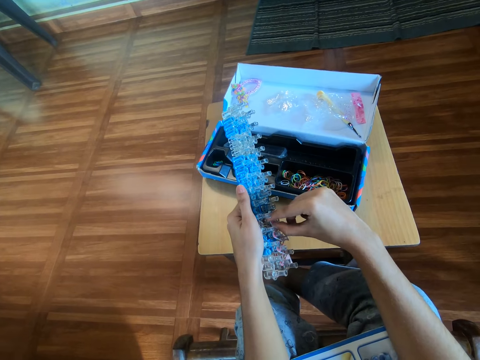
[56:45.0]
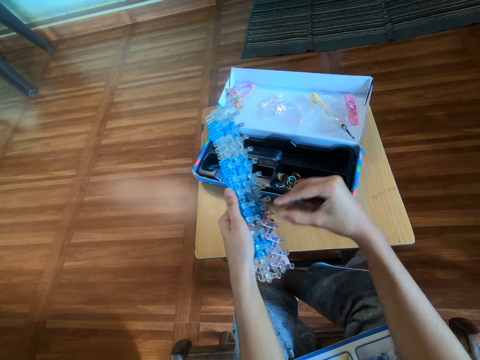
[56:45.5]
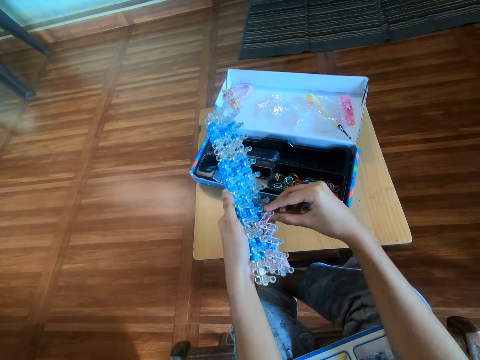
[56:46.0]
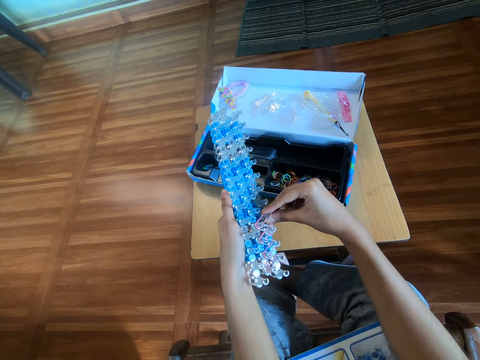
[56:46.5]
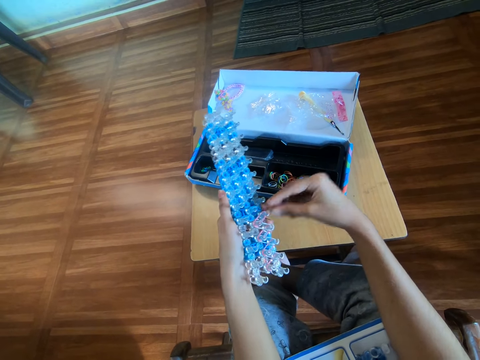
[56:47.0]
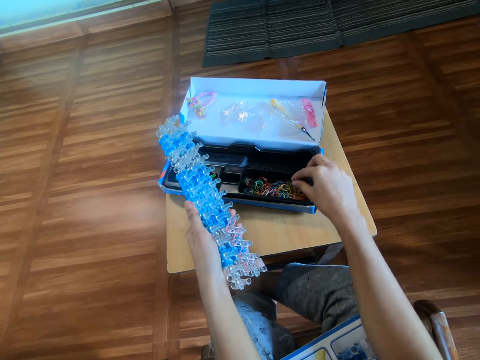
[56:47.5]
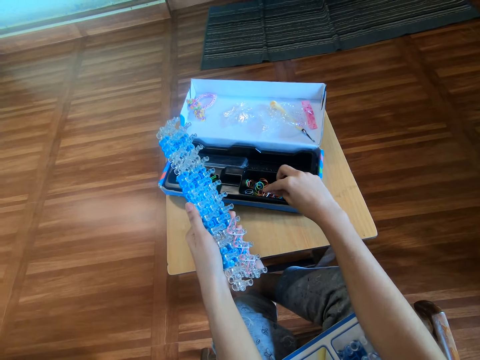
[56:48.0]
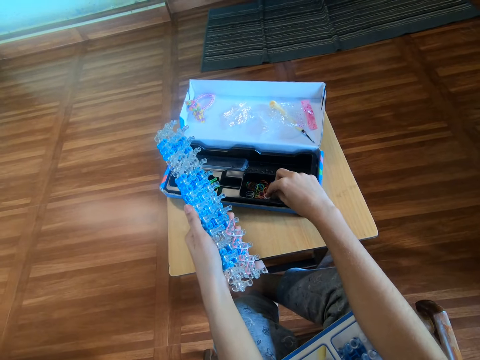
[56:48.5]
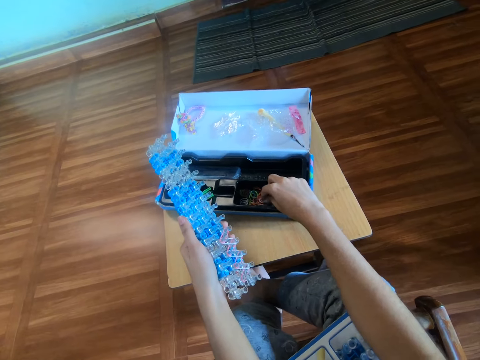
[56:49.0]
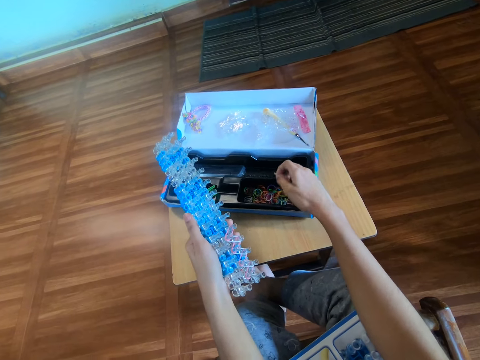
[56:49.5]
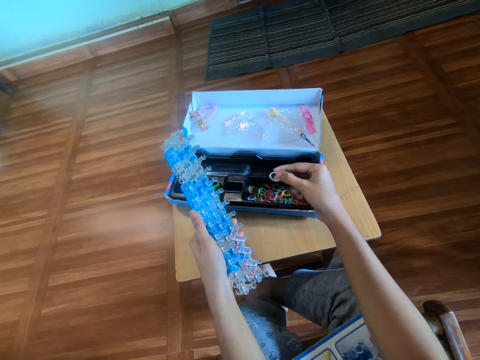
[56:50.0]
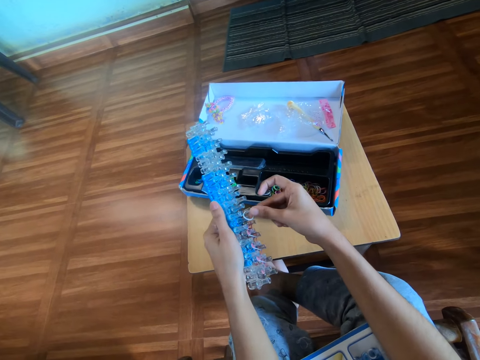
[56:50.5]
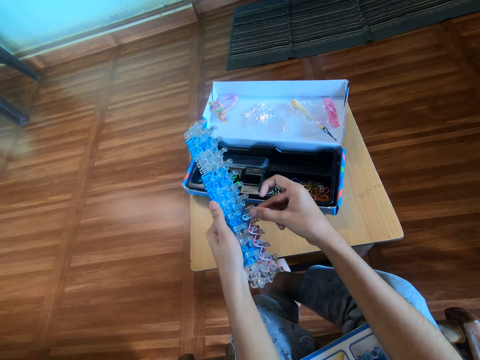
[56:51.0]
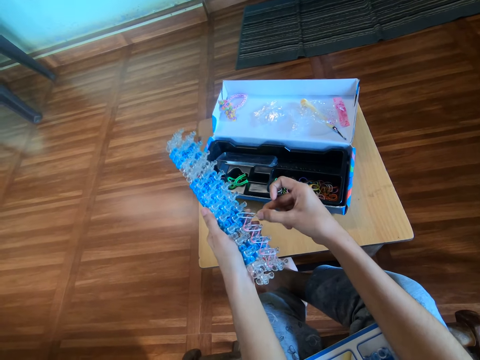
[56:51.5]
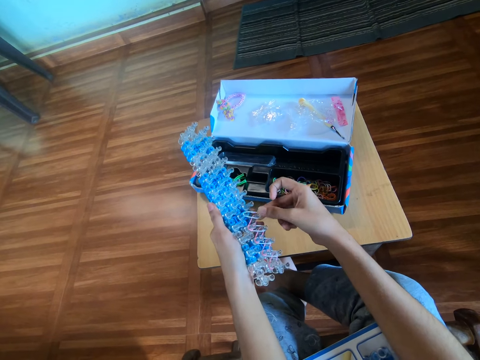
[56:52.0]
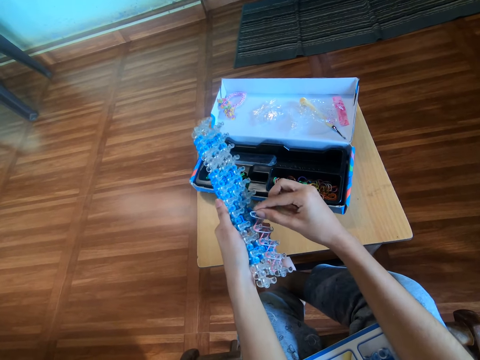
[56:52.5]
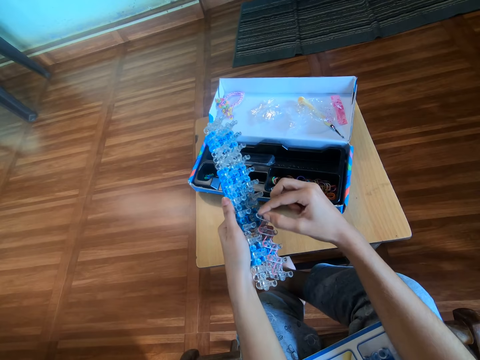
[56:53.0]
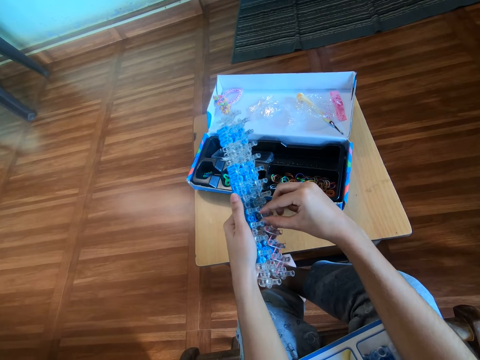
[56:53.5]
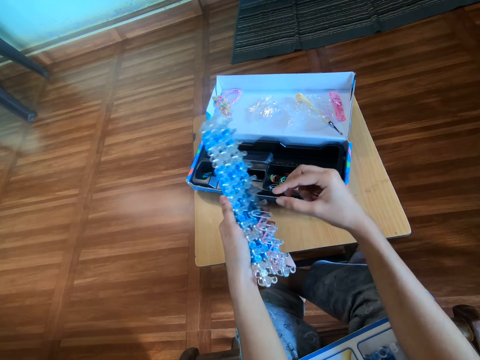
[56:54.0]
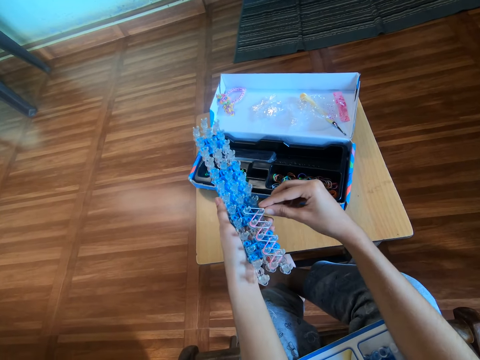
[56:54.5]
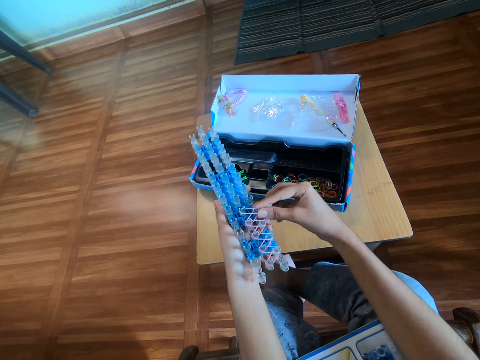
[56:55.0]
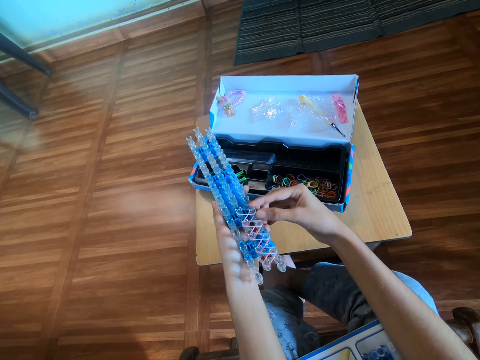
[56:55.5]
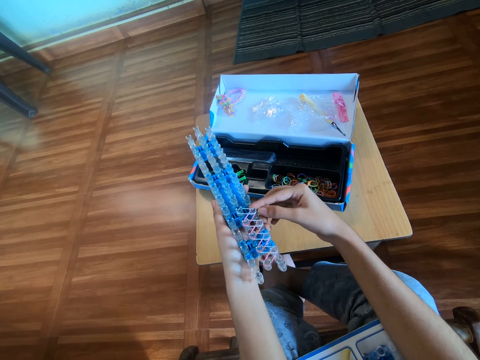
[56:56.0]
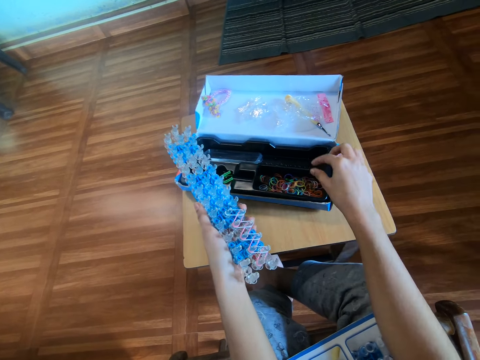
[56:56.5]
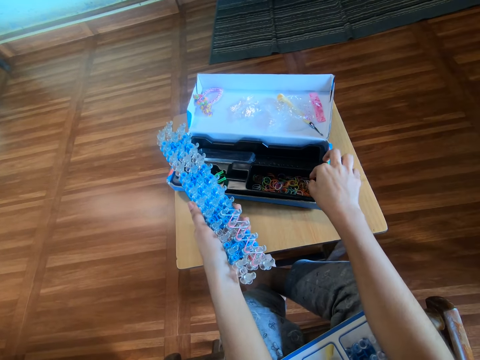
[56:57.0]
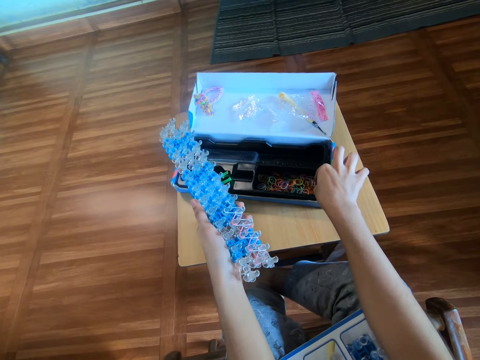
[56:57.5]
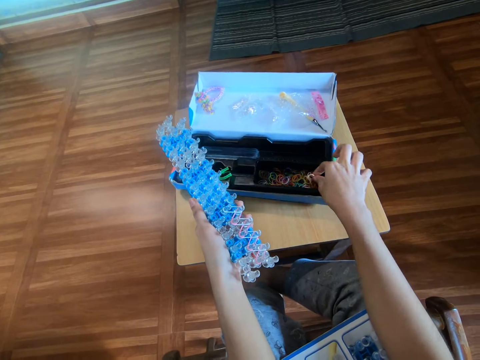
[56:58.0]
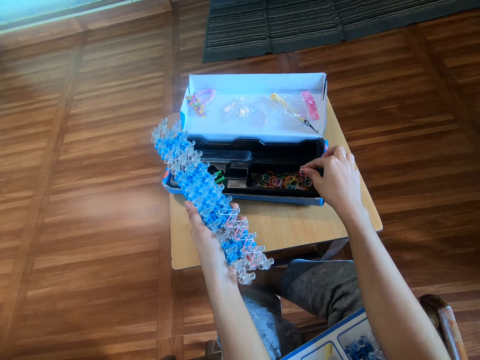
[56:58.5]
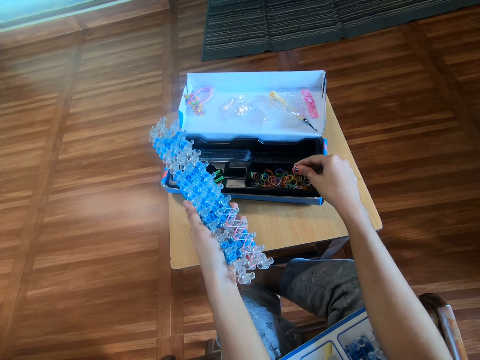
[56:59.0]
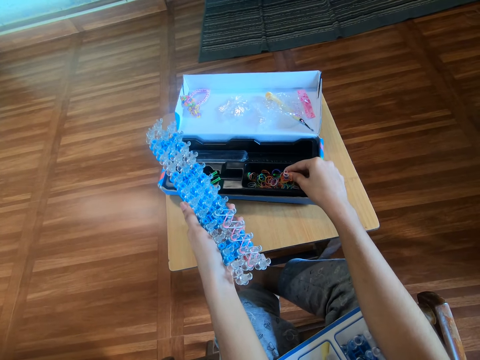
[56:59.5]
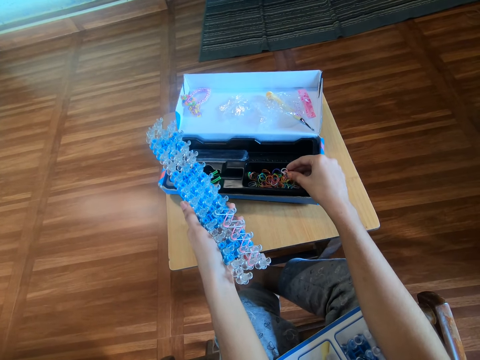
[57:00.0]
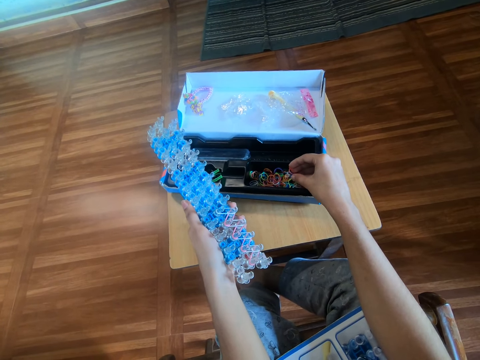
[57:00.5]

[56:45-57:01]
The camera wearer picks a rubber band from the pack with the right hand. They hold the rainbow loom. They put the rubber band on the loom with the right hand. They pick a rubber band from the pack with the right hand.

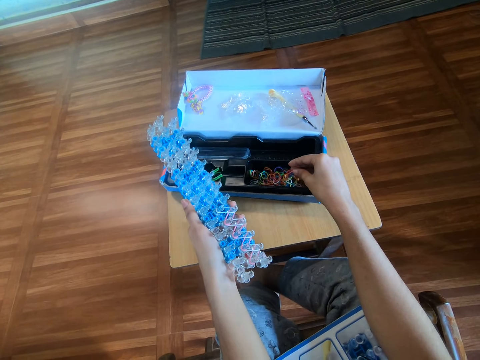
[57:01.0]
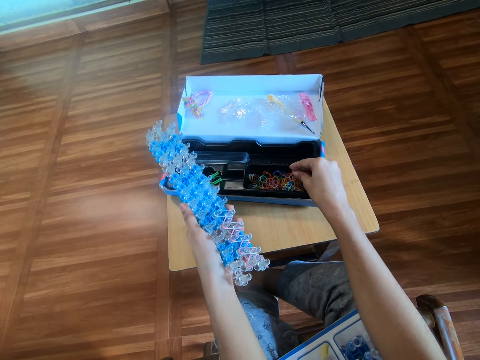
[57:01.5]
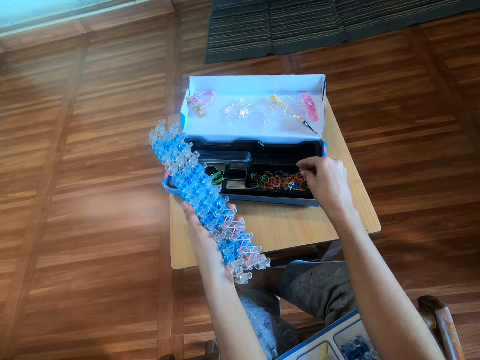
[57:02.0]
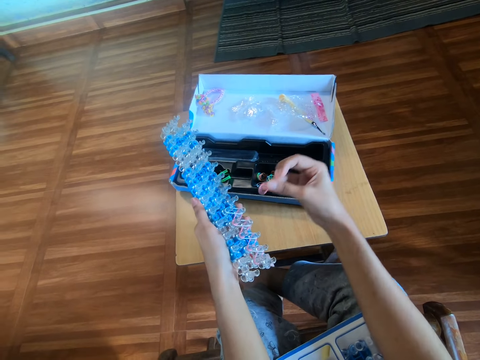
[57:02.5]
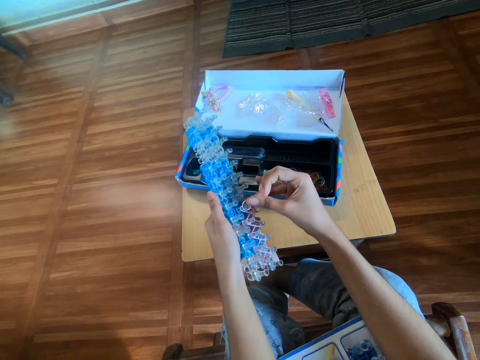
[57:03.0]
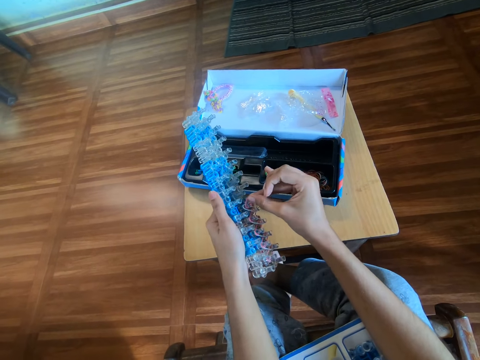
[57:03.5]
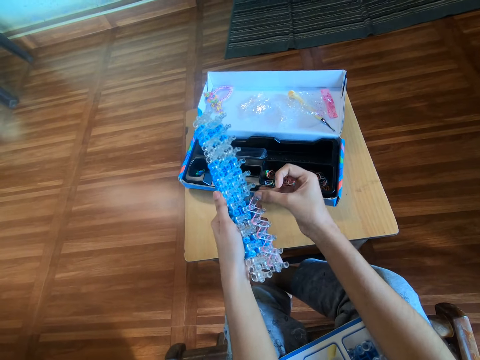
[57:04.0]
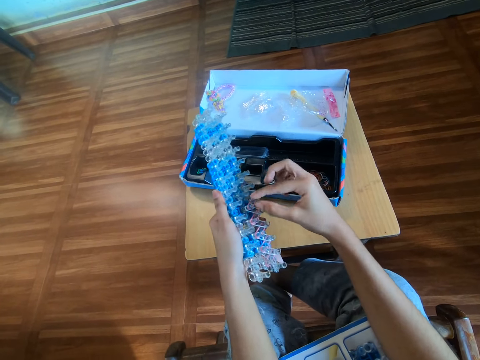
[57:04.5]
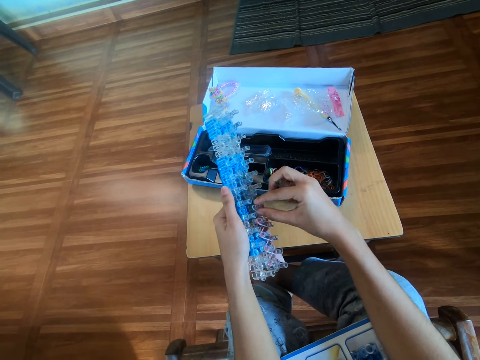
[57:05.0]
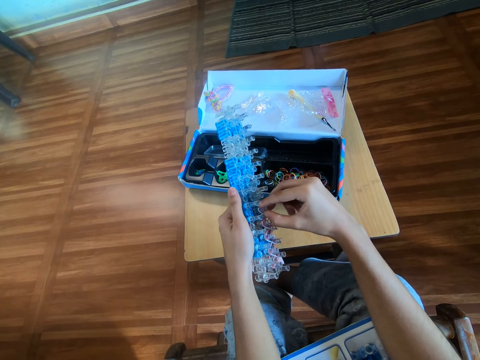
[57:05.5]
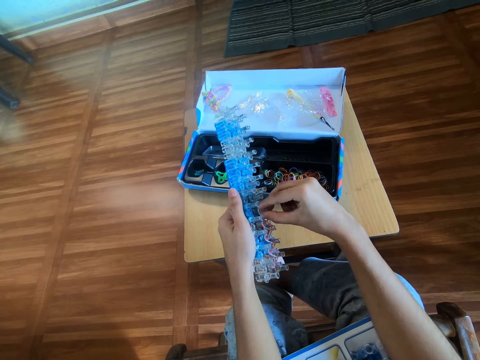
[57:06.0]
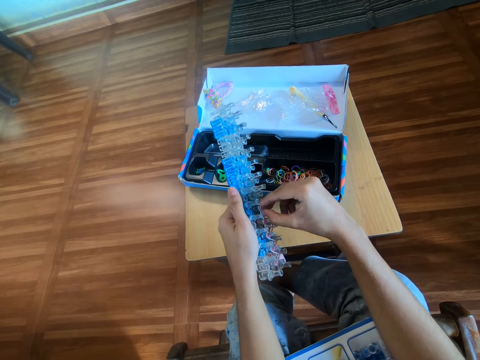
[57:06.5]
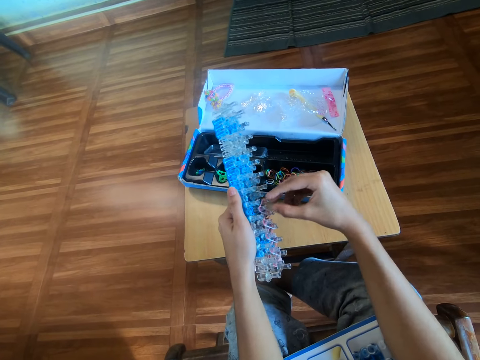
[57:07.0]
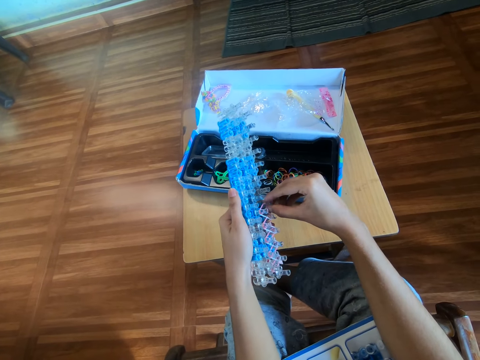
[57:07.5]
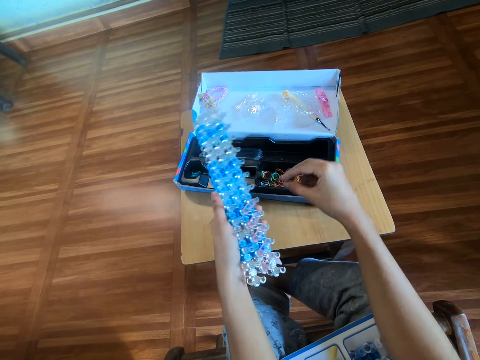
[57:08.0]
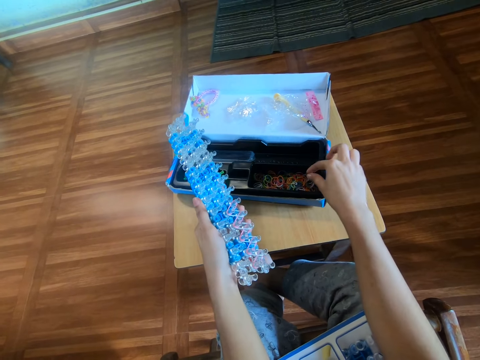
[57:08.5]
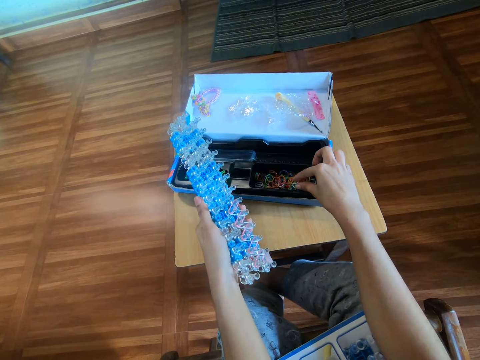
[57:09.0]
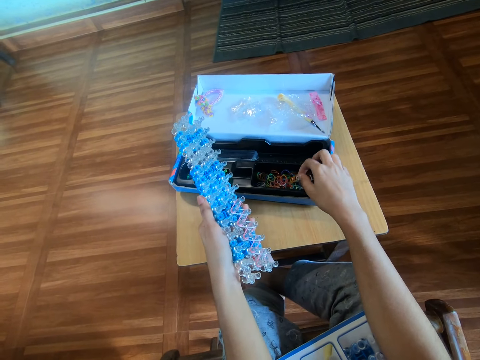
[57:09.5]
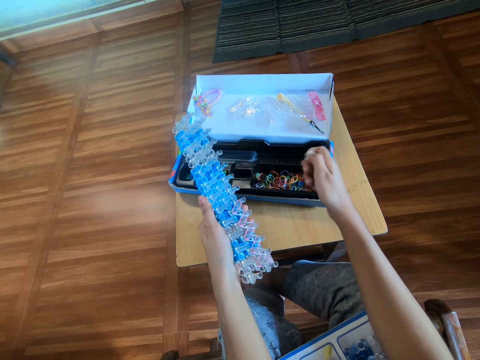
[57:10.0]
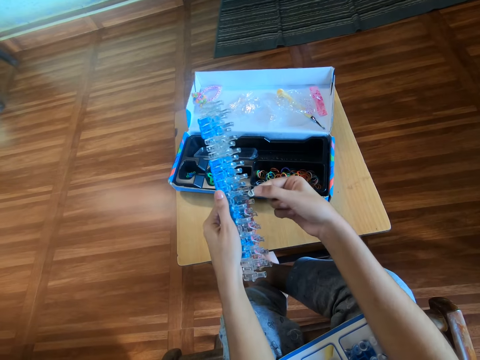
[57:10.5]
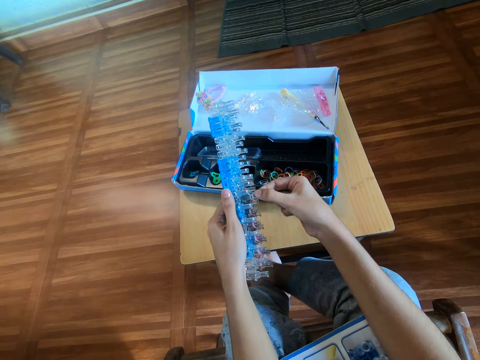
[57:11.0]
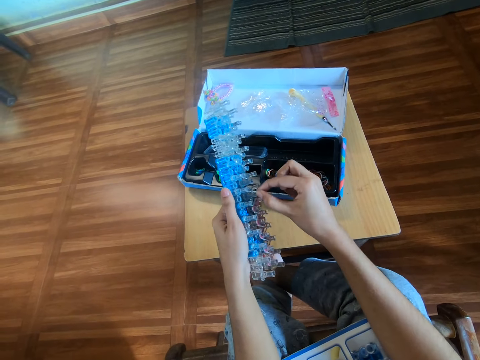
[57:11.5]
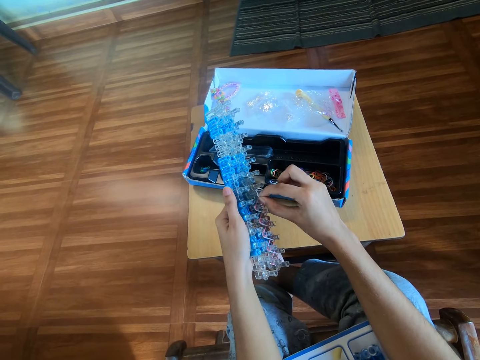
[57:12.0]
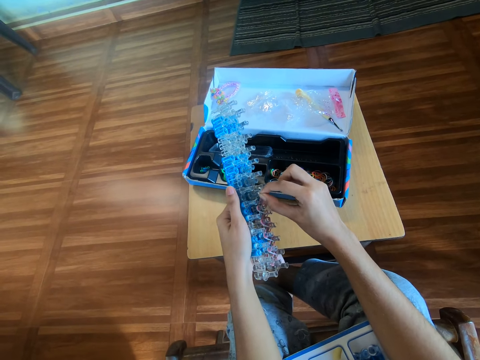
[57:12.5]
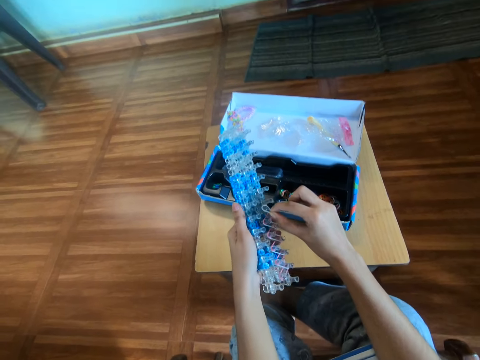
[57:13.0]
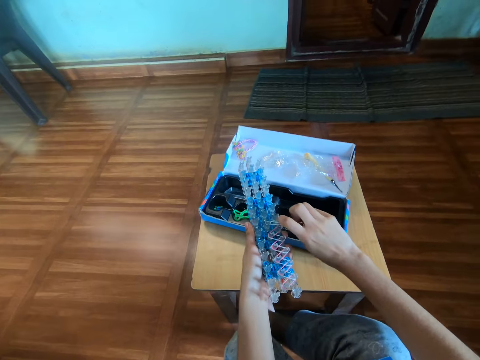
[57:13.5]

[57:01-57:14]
The camera wearer holds the rubber band. They put the rubber band on the loom with the right hand. They pick a rubber band from the pack with the right hand. They put the rubber band on the loom with the right hand.
